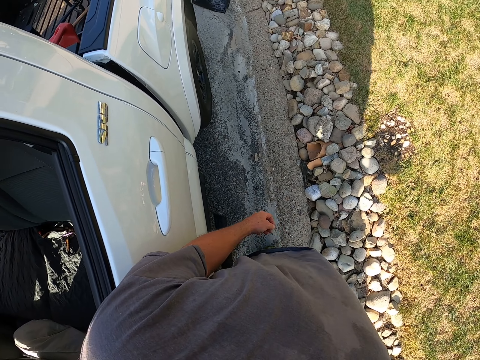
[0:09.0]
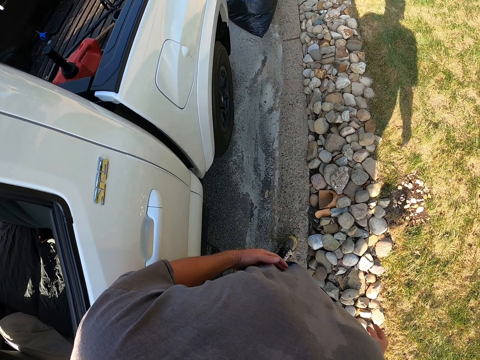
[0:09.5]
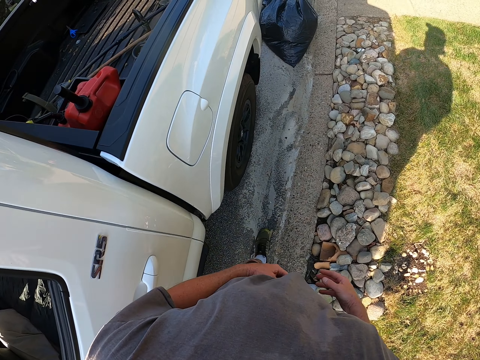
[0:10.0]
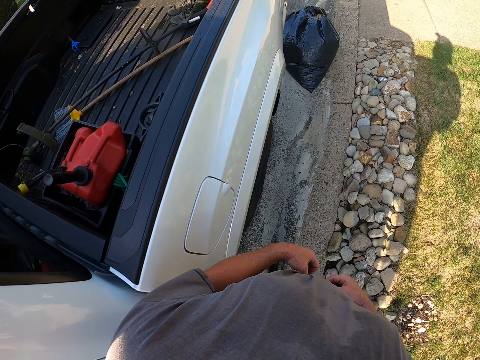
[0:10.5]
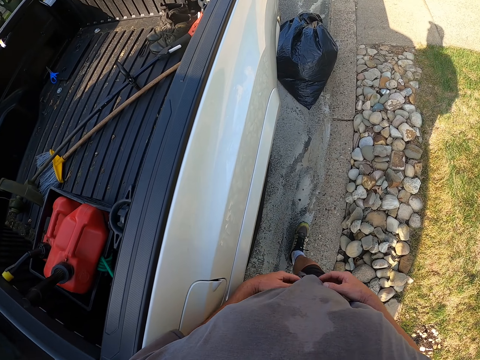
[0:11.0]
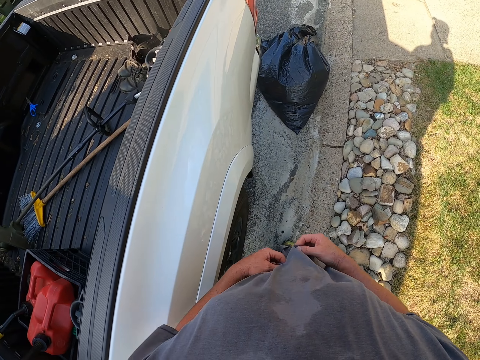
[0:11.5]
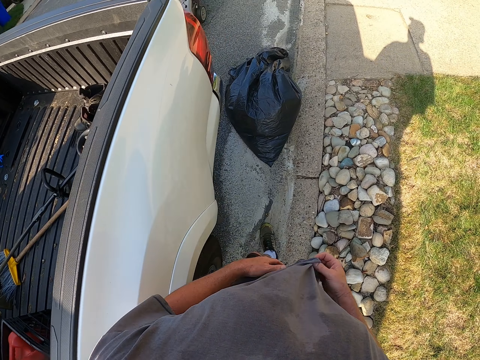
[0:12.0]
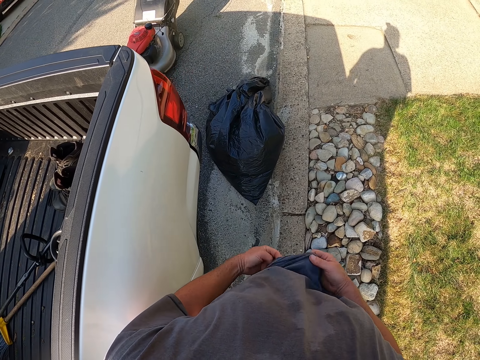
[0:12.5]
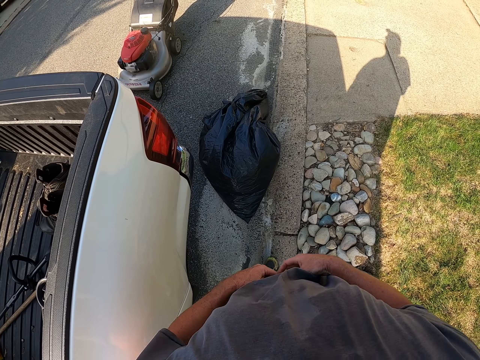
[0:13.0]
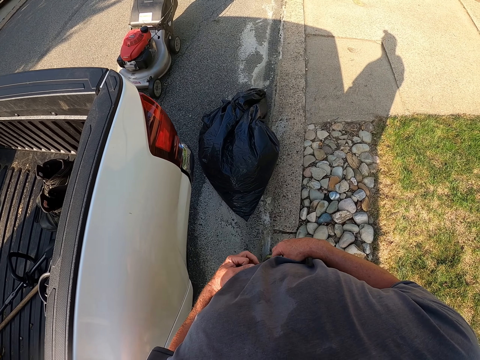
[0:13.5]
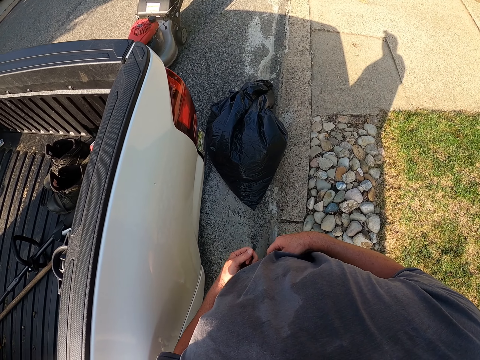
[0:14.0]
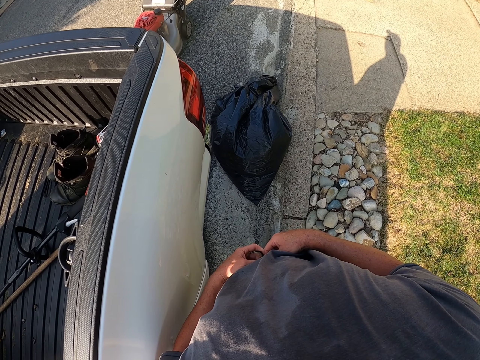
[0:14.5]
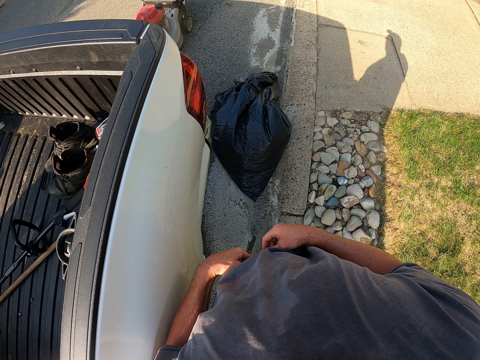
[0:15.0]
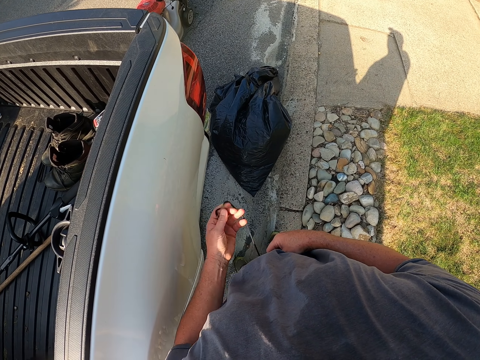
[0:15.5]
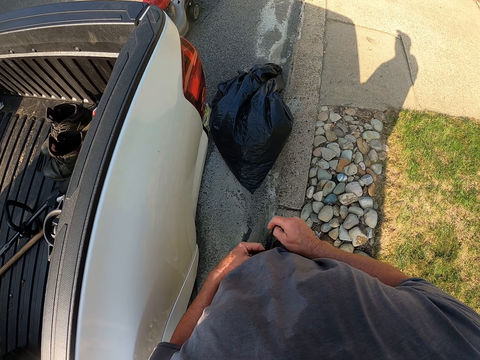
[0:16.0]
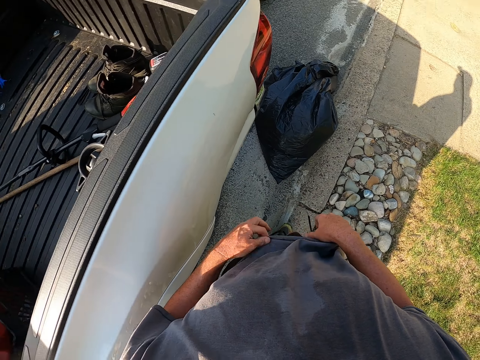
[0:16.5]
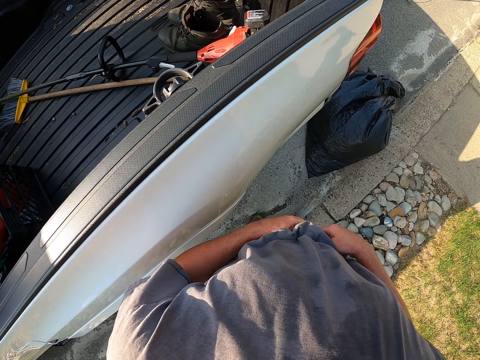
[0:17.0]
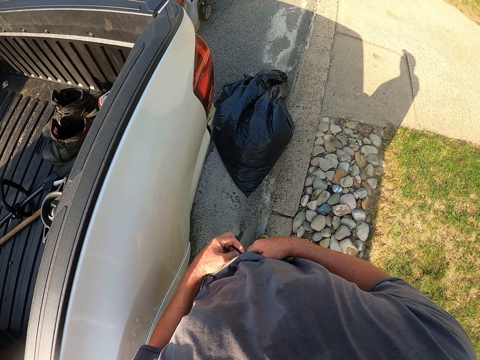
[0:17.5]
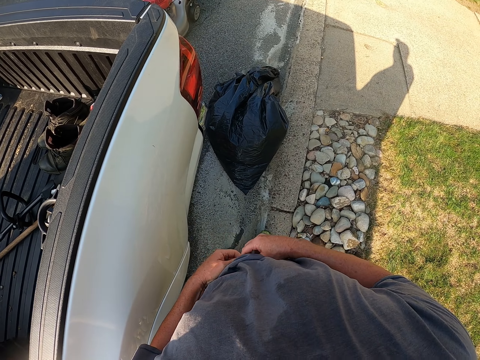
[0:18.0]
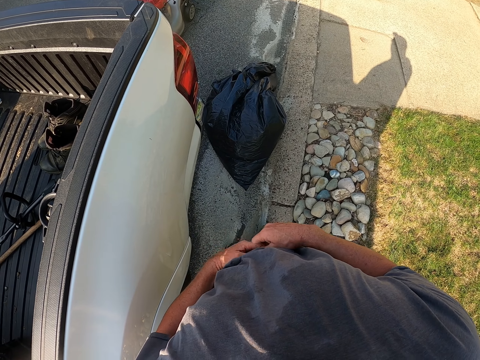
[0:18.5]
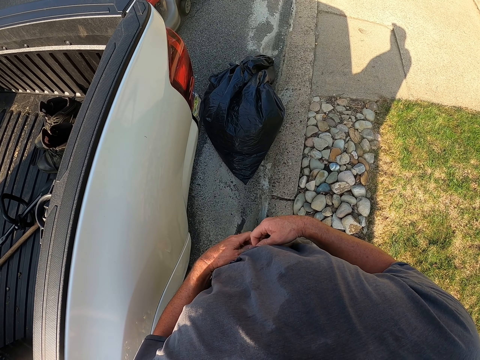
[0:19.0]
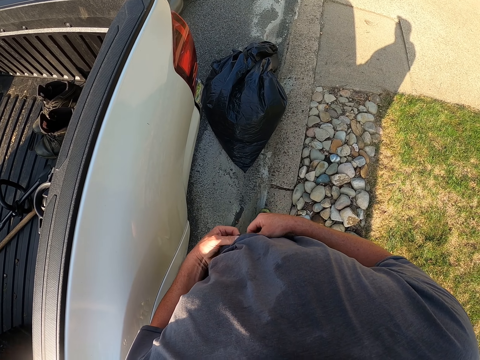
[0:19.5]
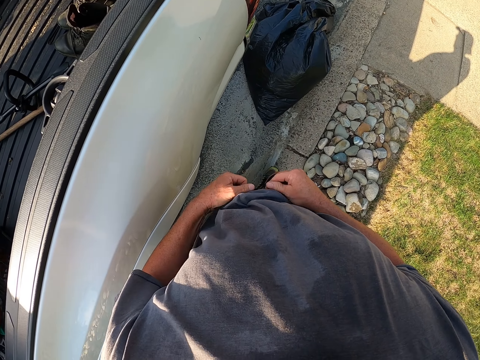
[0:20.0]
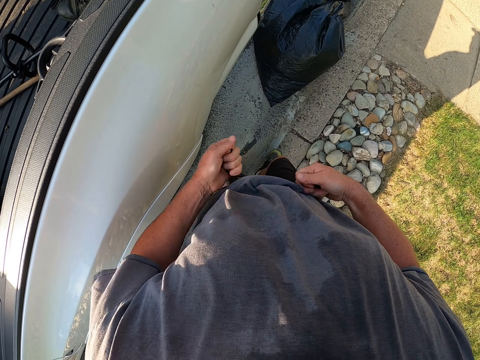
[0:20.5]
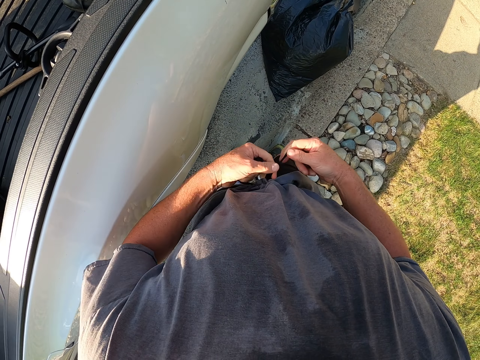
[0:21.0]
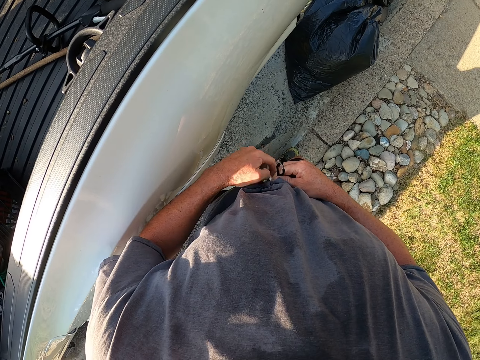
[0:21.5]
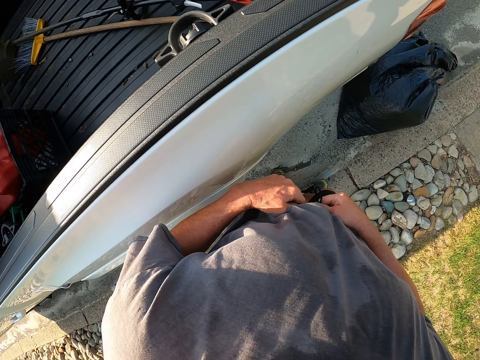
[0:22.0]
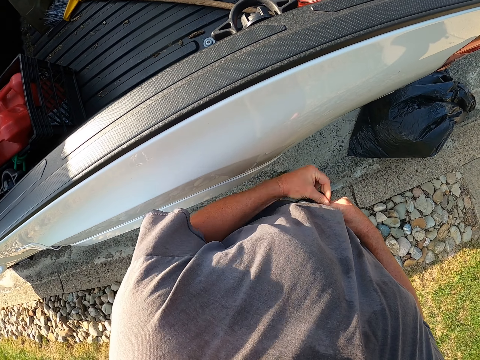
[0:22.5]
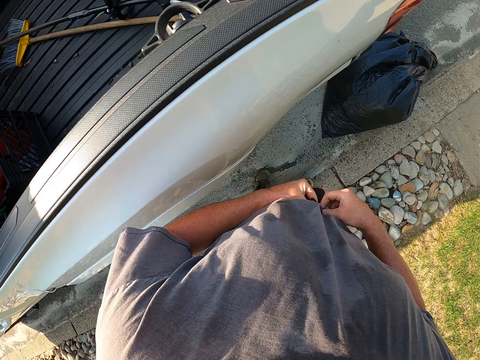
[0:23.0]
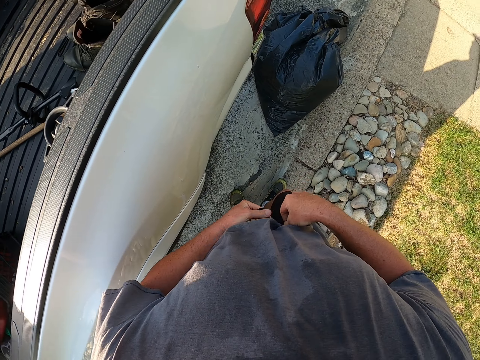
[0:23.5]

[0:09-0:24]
The camera wearer walks around the compound. He fixes his clothes. He tightens his shorts' waist.

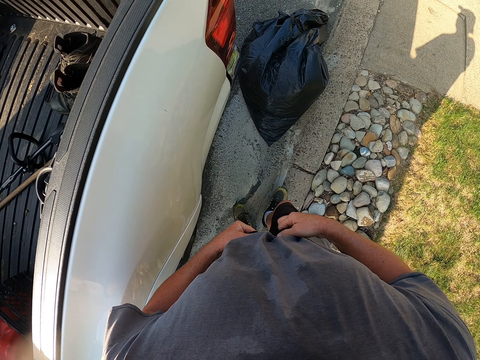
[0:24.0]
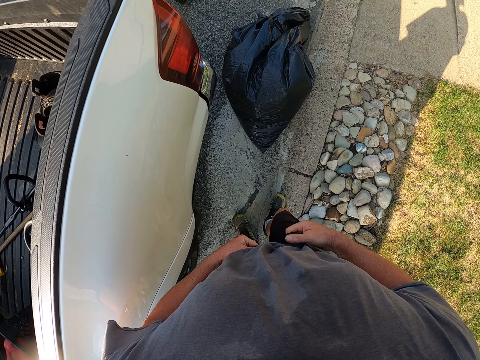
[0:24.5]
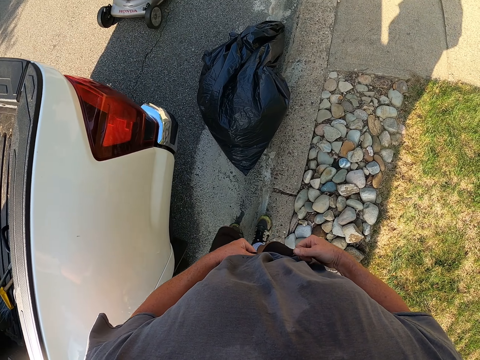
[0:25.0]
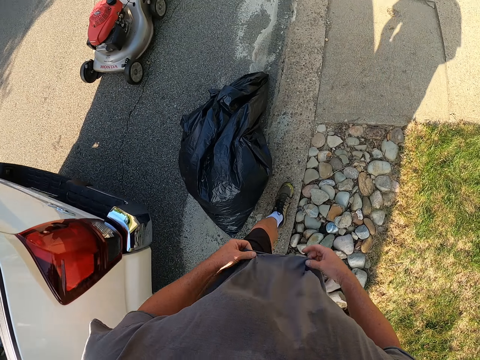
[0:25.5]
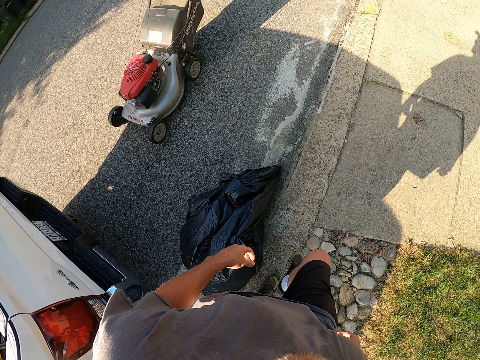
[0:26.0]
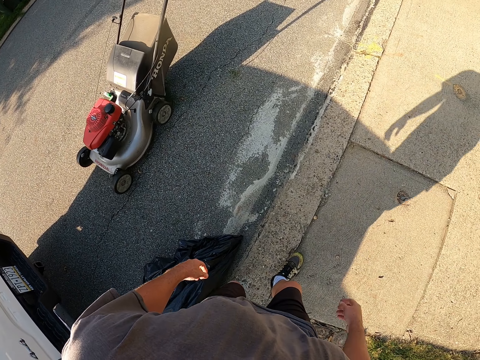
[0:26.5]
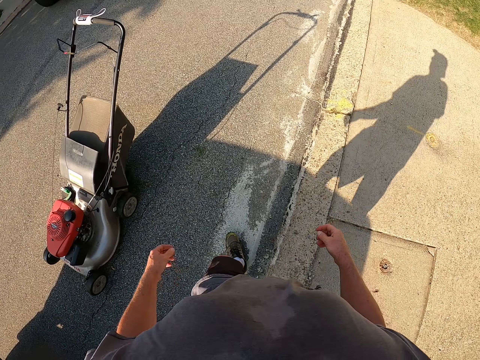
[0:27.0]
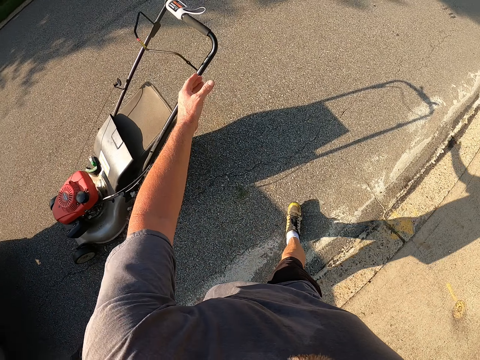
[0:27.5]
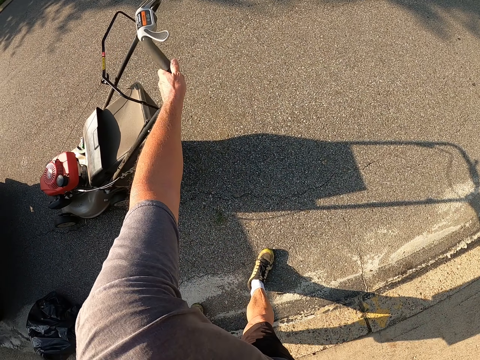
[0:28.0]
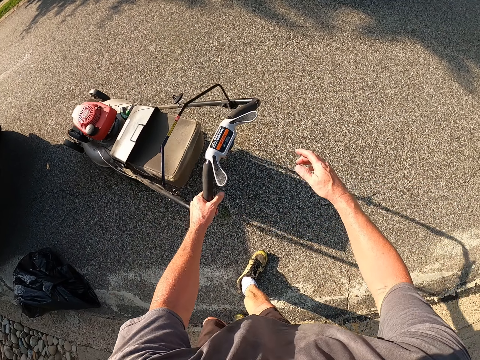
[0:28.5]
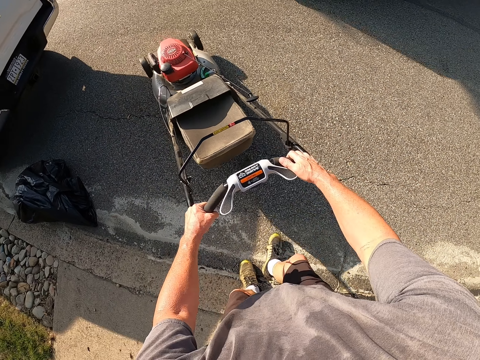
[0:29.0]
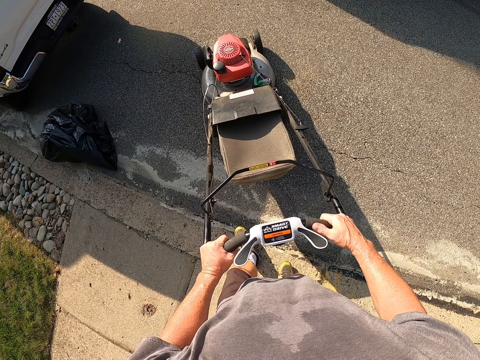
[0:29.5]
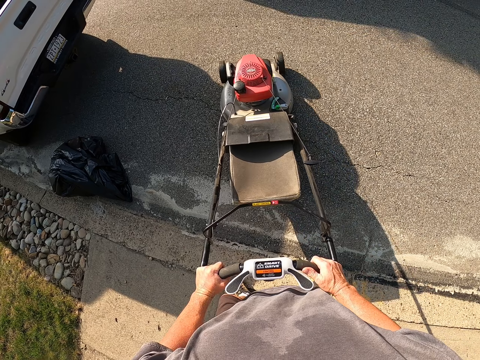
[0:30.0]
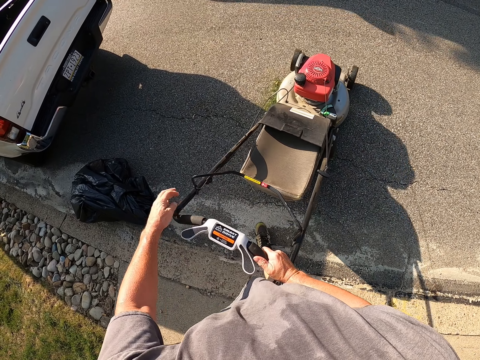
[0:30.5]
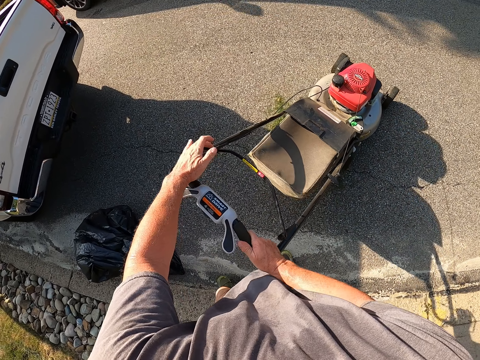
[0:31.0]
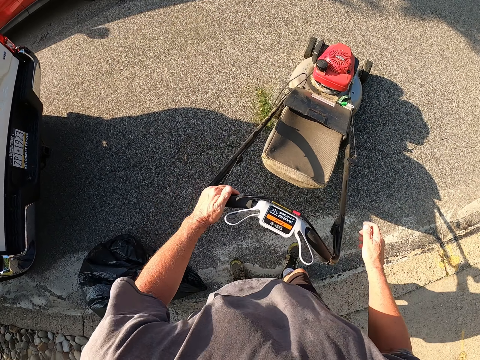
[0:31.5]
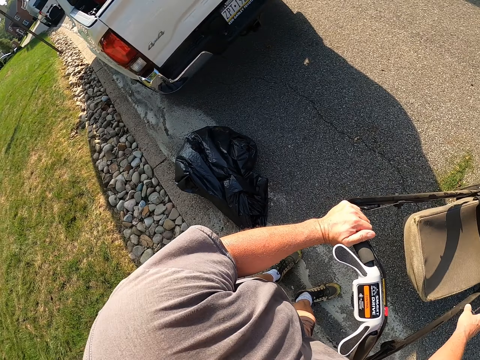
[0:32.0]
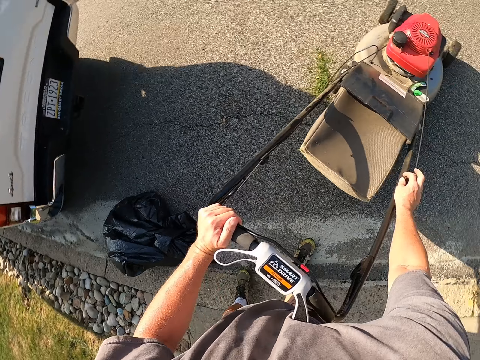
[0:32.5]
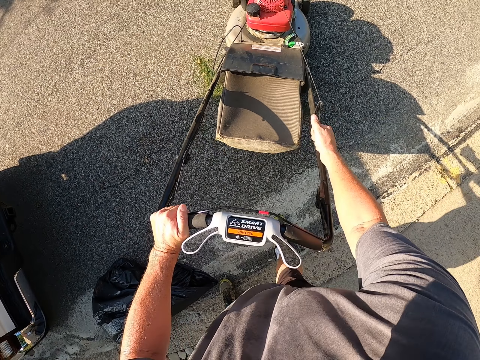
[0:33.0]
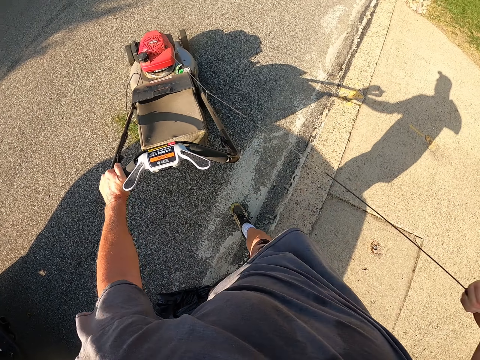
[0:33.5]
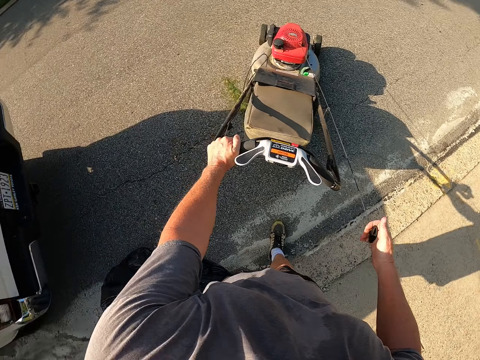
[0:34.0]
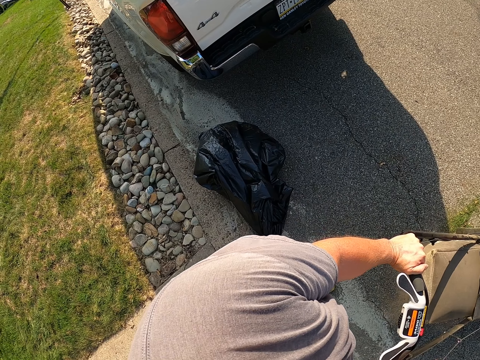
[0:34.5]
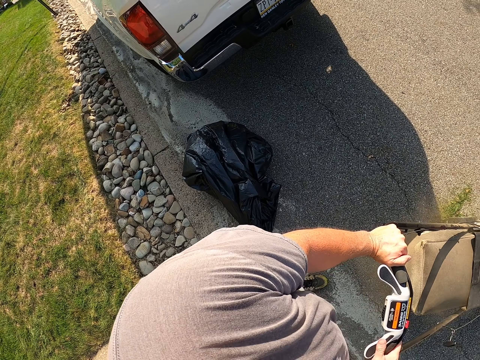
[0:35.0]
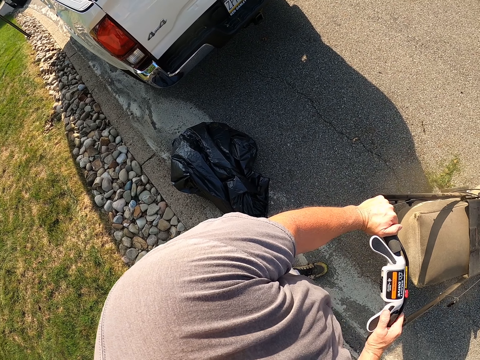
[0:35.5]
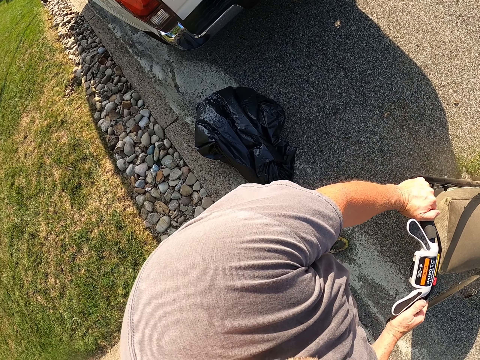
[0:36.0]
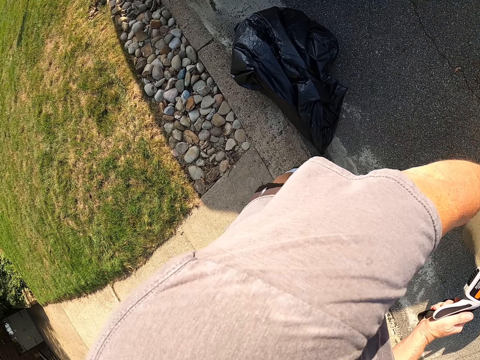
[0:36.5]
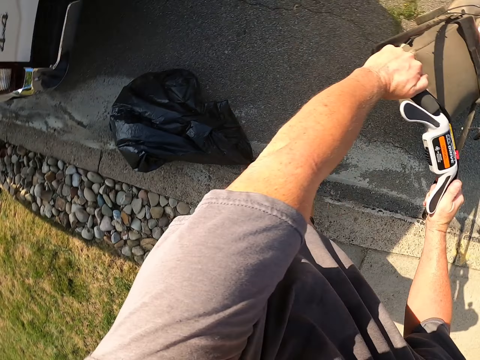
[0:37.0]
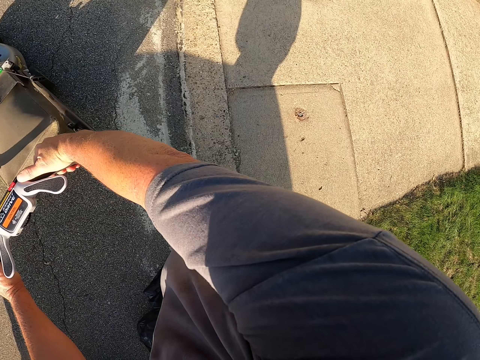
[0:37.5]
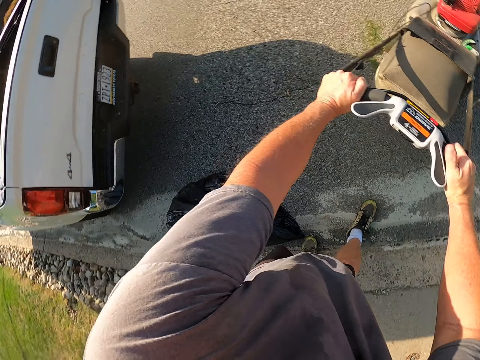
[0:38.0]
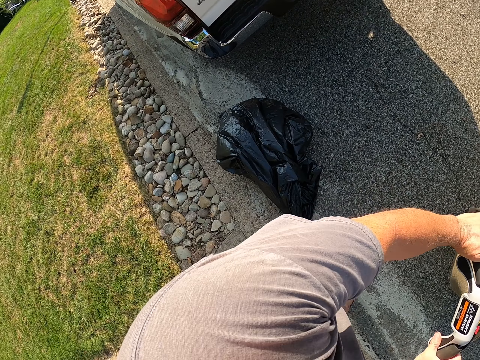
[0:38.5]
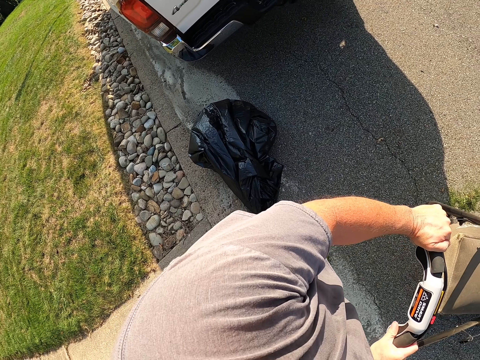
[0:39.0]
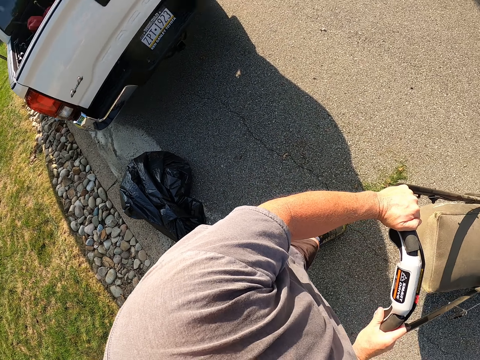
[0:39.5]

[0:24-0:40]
The camera wearer walks around the compound. They hold a lawn mower. They pick up the lawnmower. They start the lawnmower.
